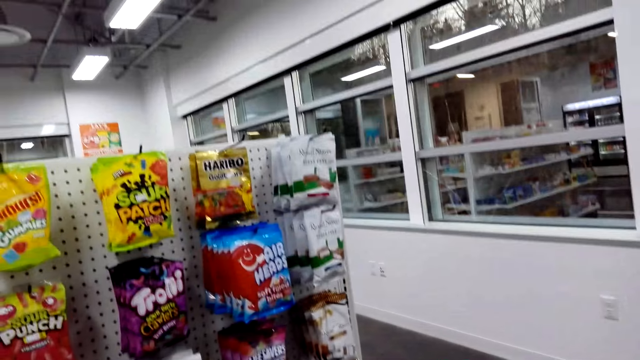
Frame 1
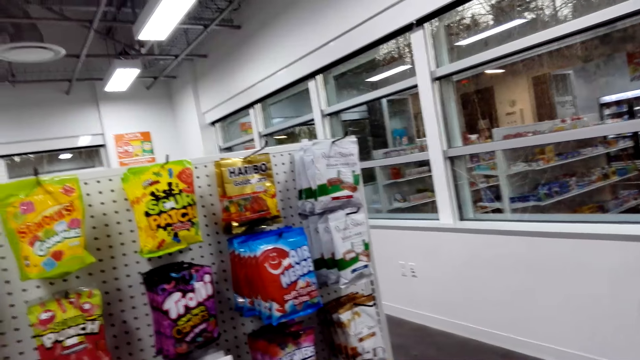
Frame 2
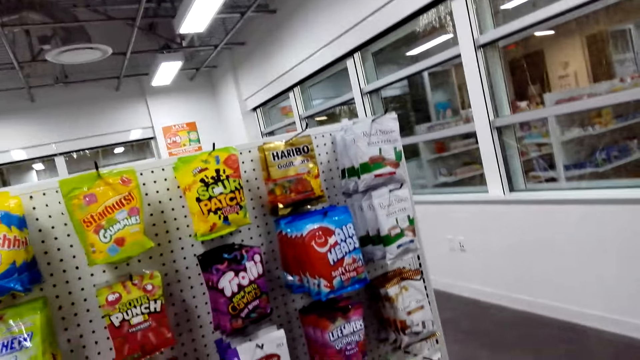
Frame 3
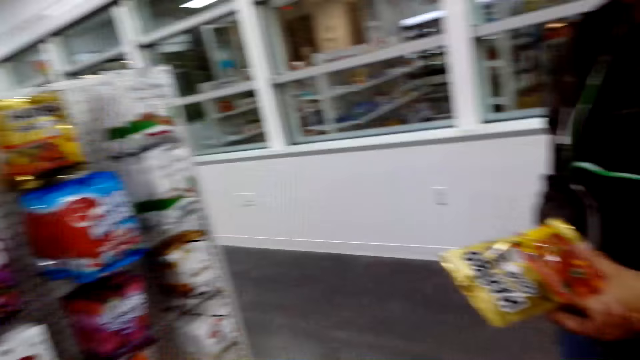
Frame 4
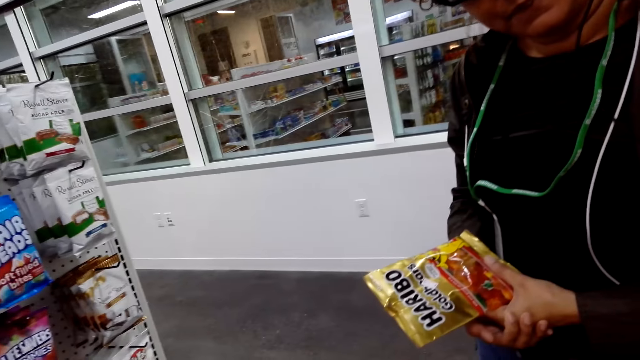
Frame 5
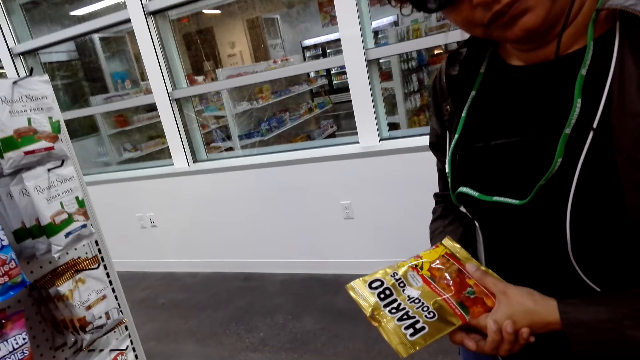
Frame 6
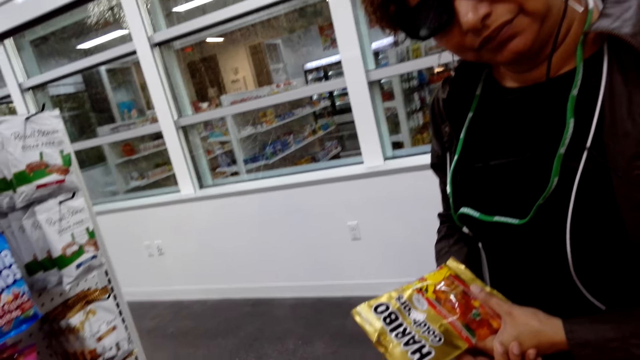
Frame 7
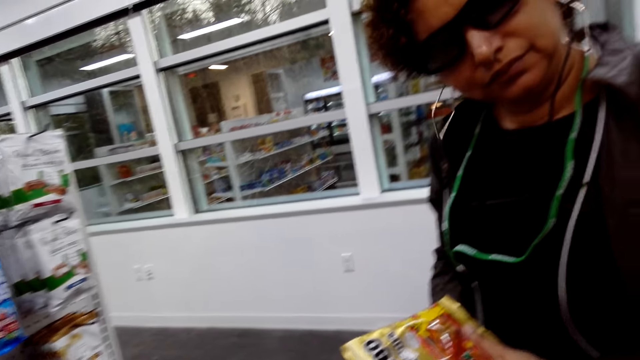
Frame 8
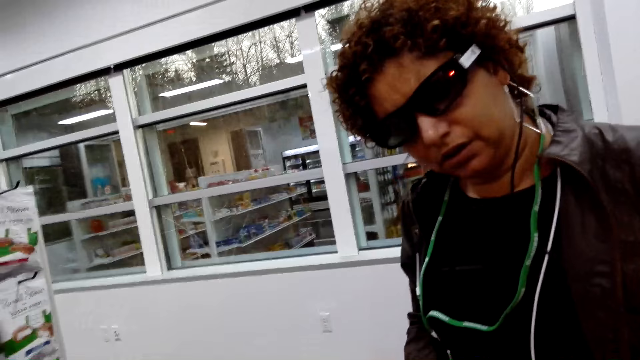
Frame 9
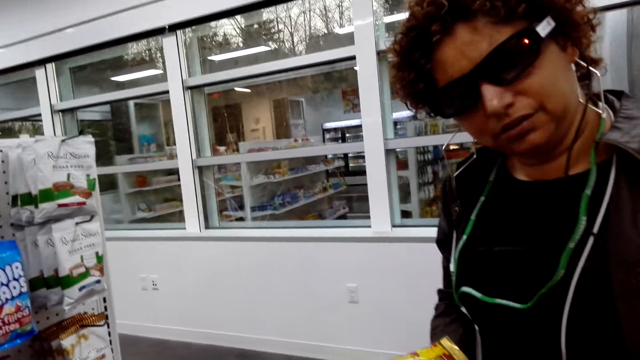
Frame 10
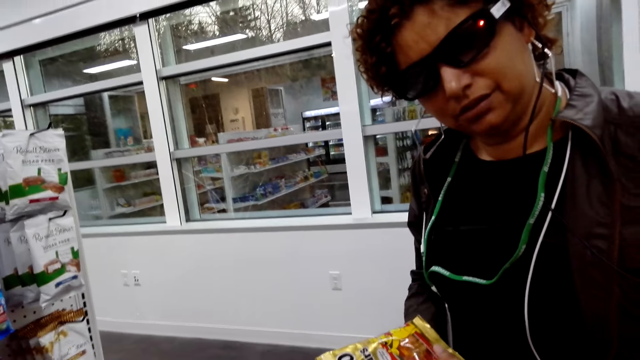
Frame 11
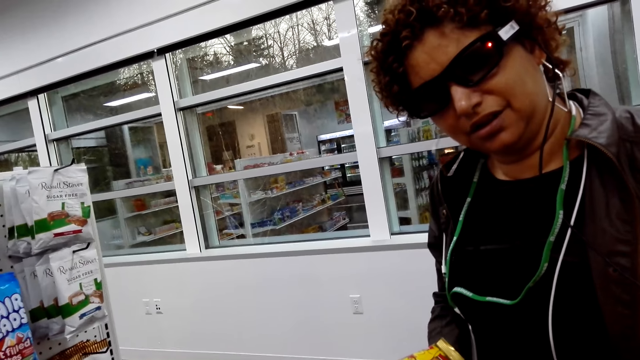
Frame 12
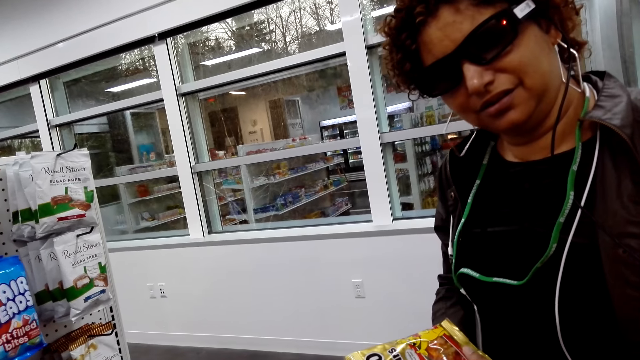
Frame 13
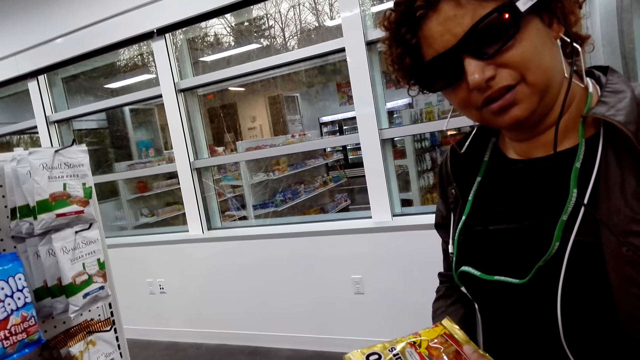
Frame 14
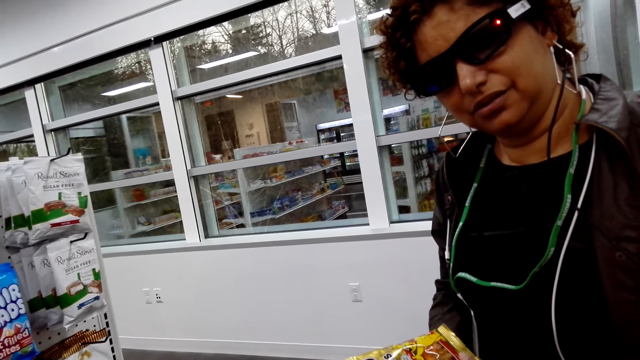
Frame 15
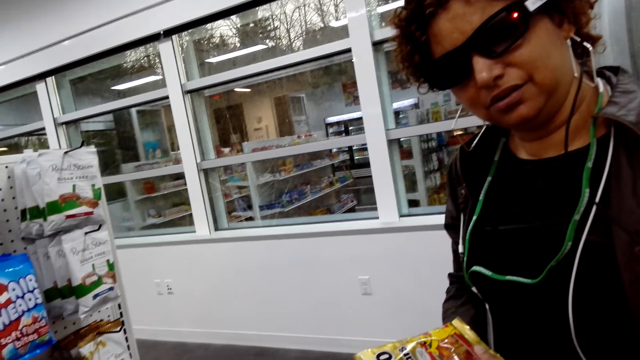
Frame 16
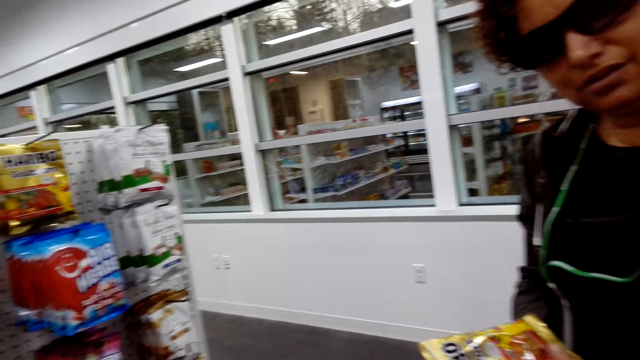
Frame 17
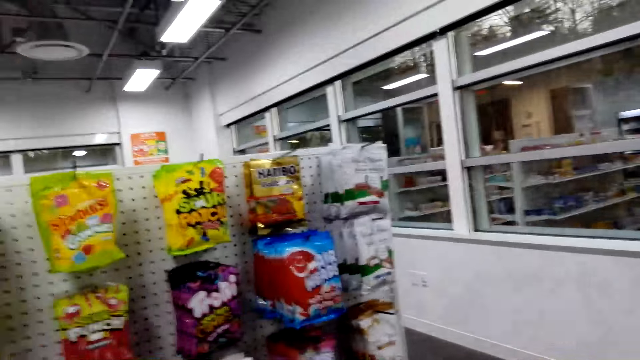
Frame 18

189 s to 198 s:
The camera wearer and a woman look around the supermarket. The camera wearer converses with the woman.

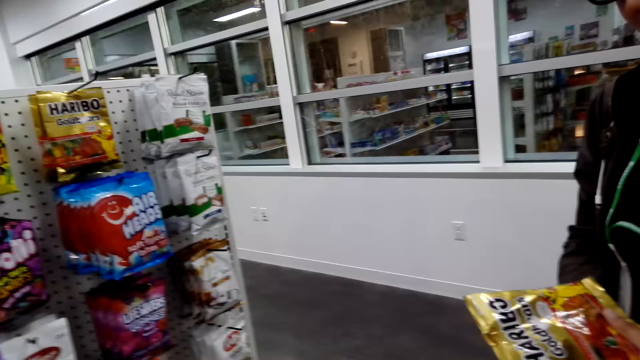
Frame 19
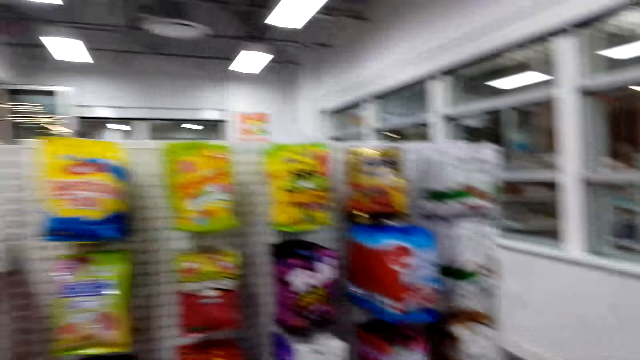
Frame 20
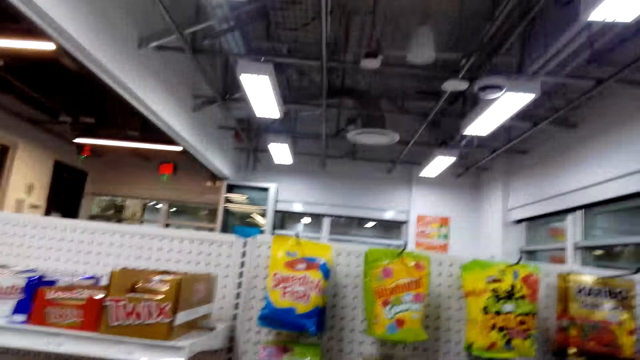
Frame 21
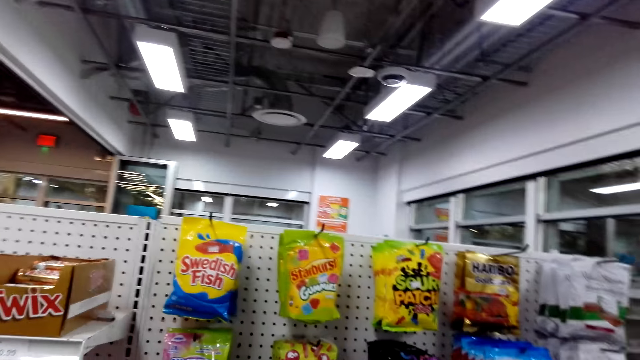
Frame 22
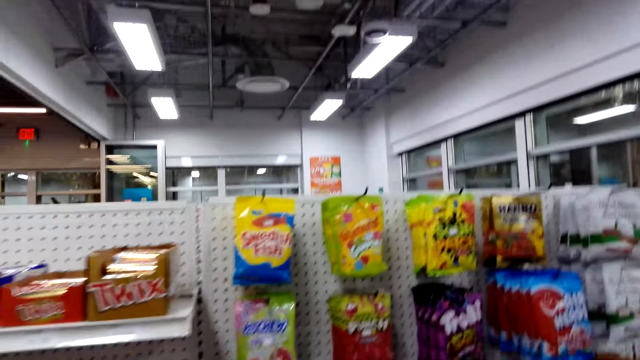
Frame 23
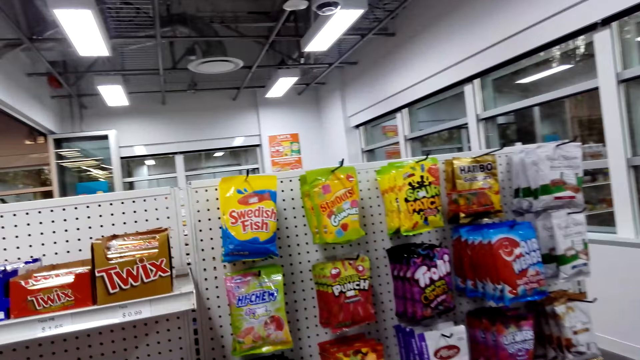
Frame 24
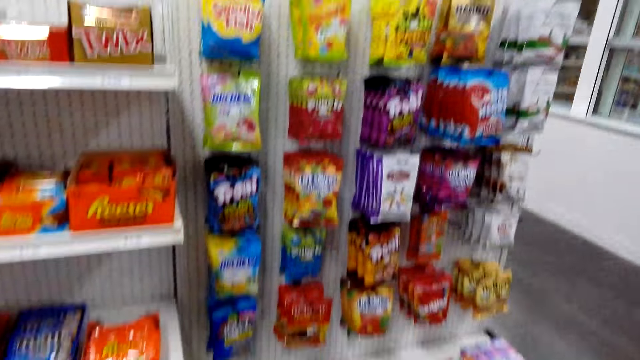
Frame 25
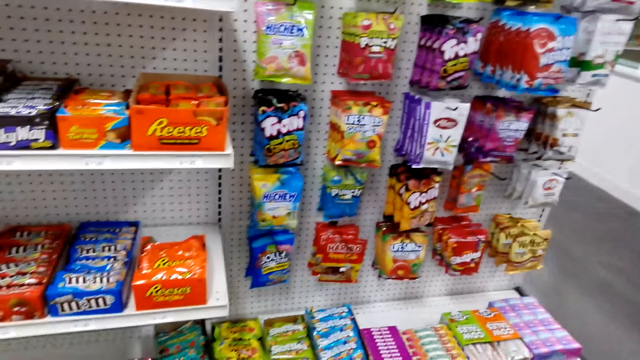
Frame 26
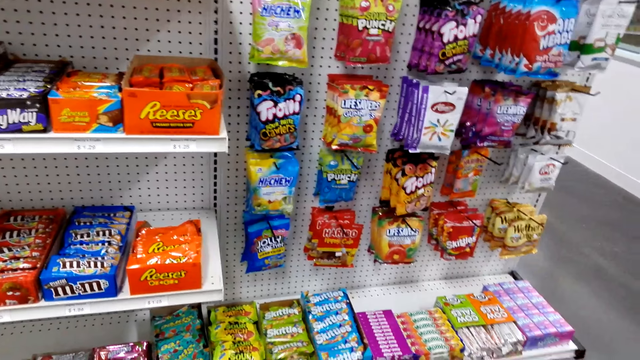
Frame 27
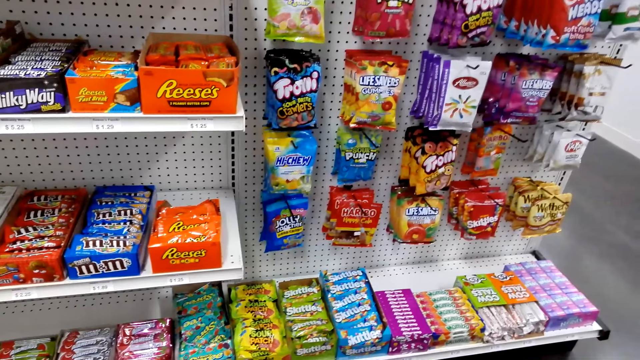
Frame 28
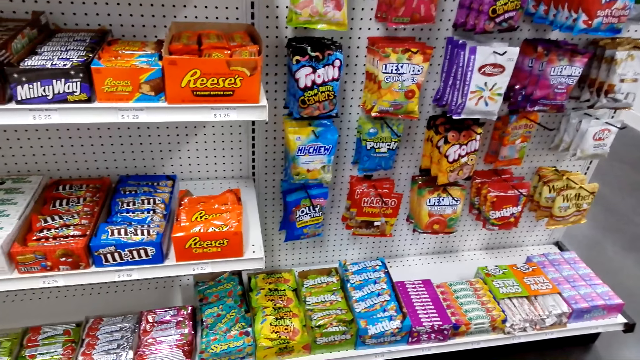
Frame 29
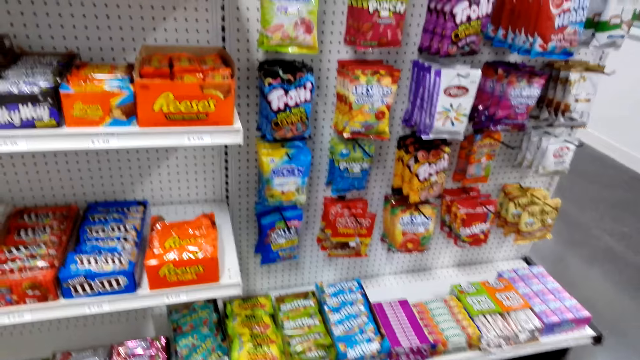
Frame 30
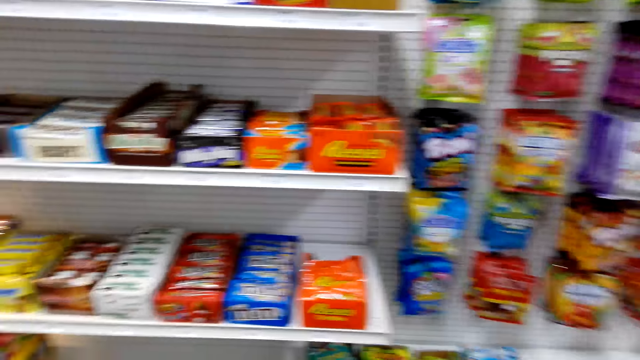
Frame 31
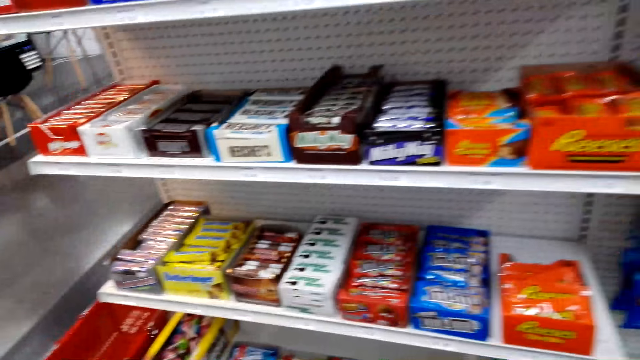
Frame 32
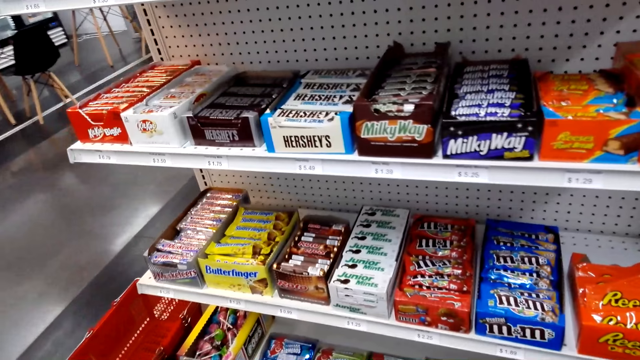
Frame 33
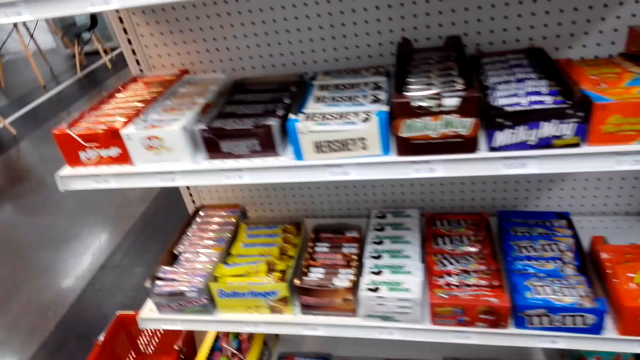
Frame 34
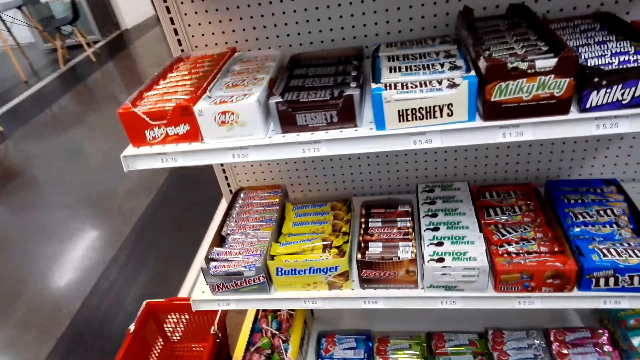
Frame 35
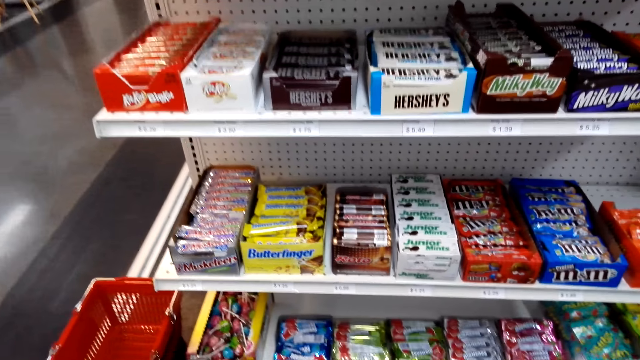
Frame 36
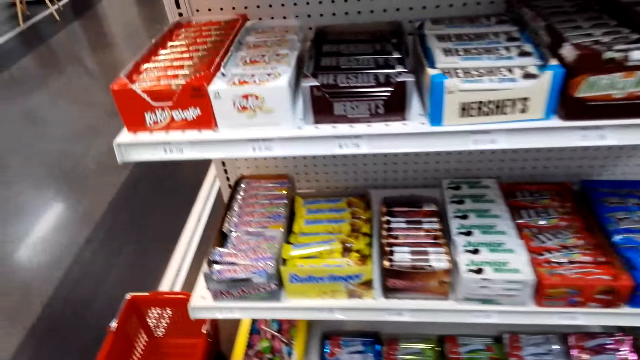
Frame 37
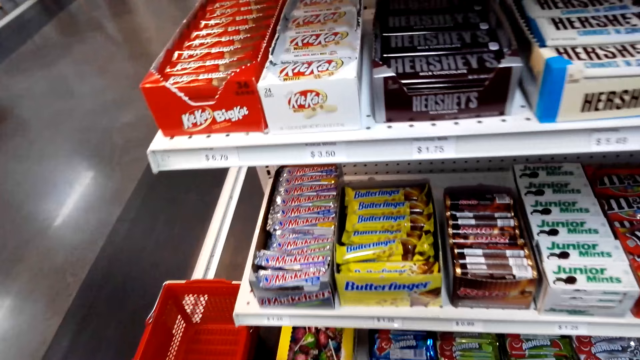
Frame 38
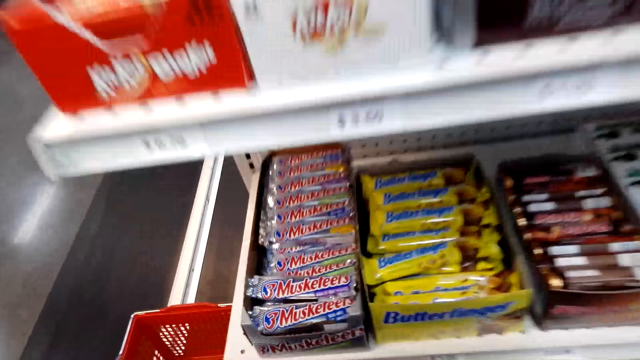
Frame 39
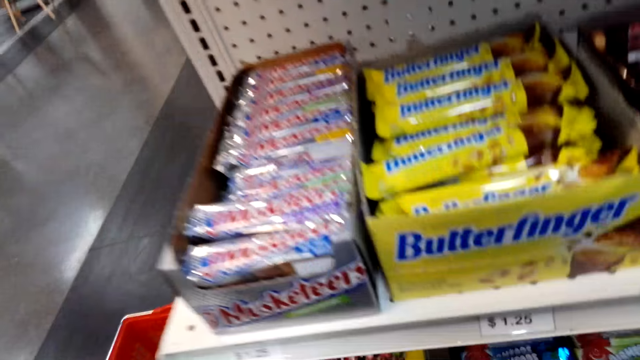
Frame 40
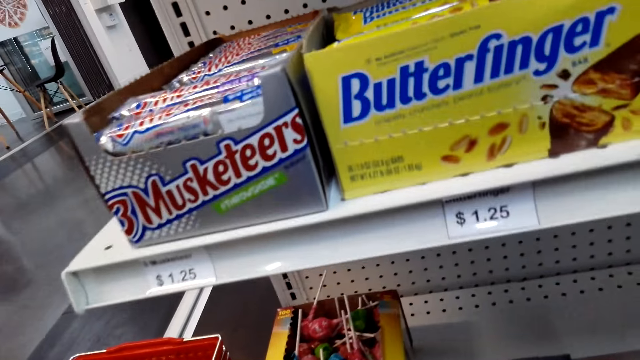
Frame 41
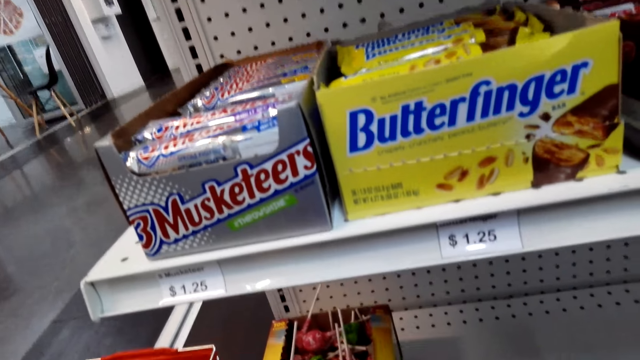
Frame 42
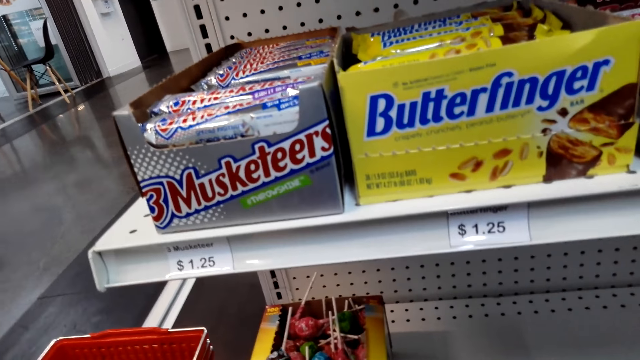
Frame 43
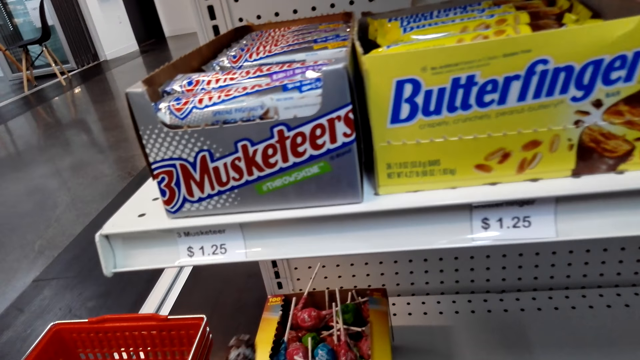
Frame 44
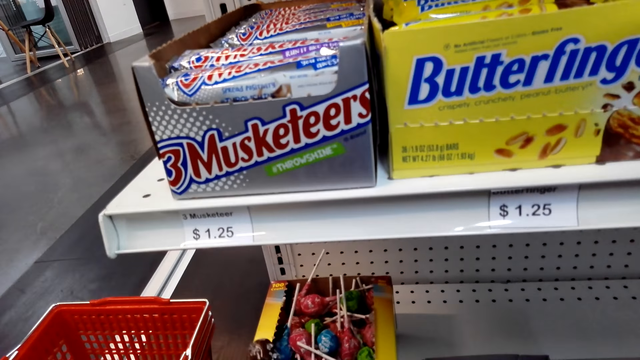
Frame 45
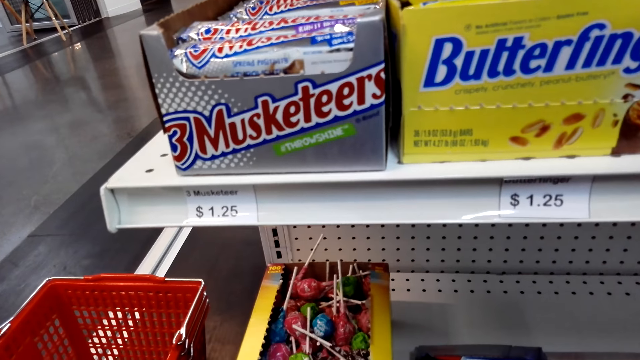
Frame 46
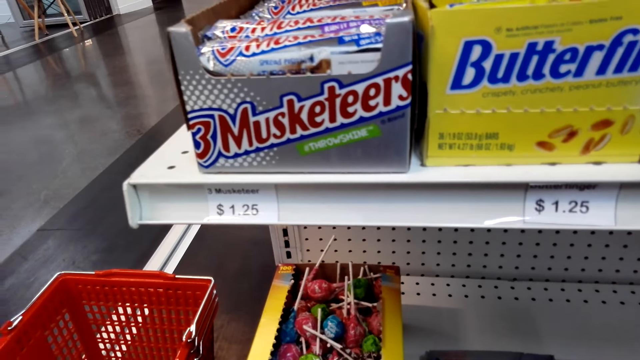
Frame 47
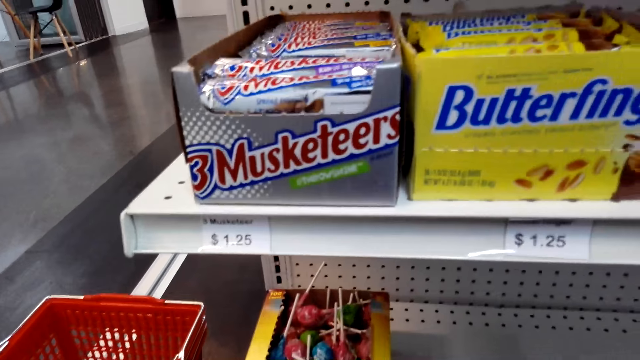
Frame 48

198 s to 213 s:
The camera wearer looks around the shelf. The camera wearer and a woman look around the supermarket. The camera wearer picks some candy from the shelf.
